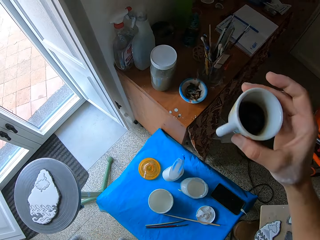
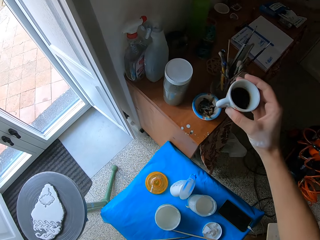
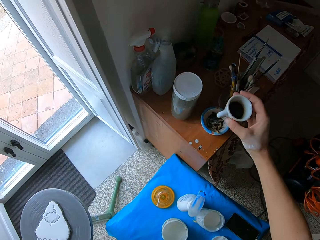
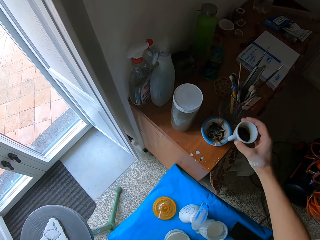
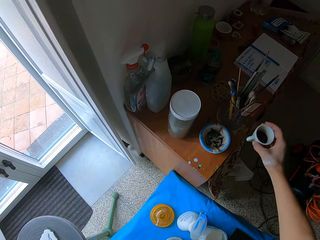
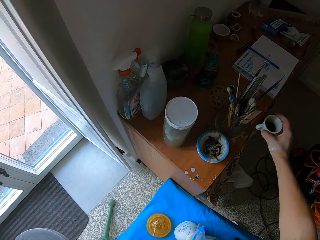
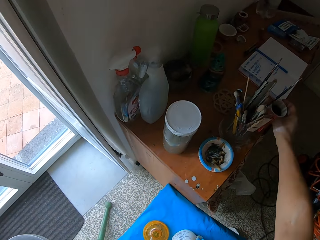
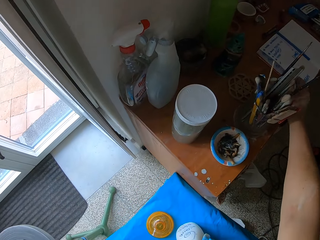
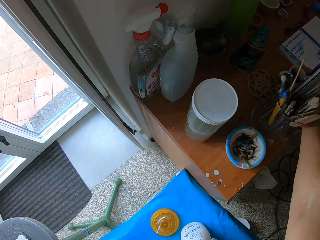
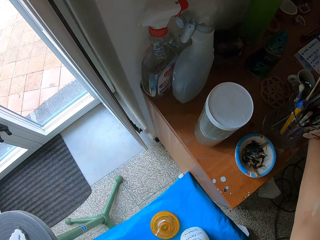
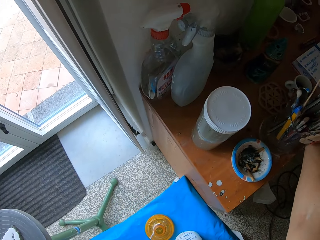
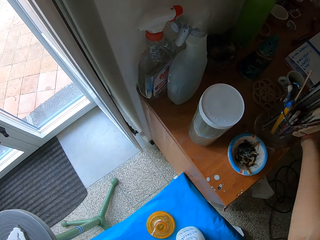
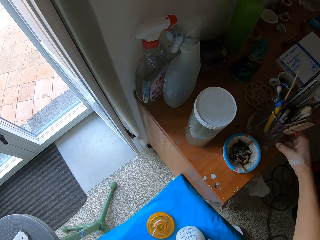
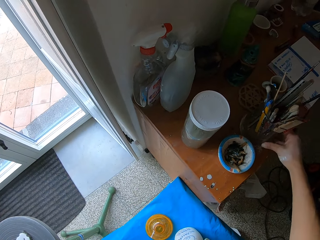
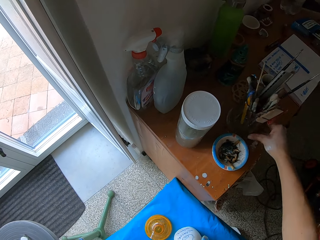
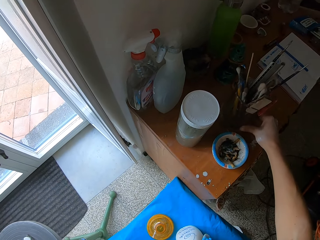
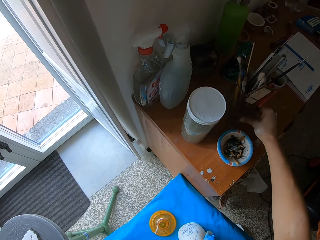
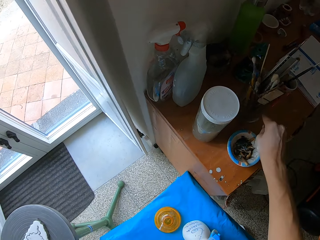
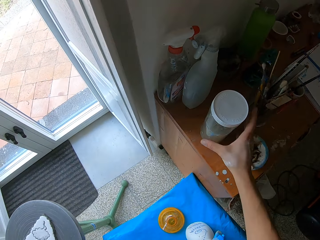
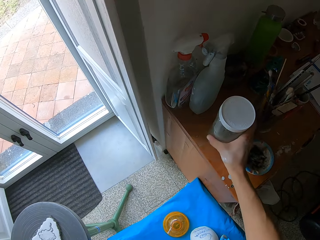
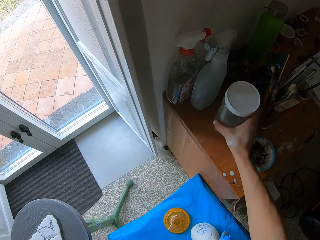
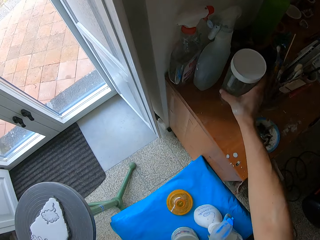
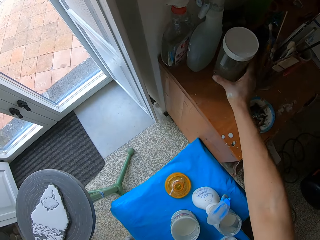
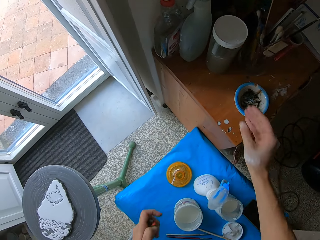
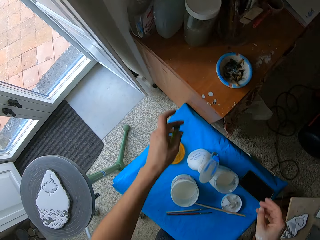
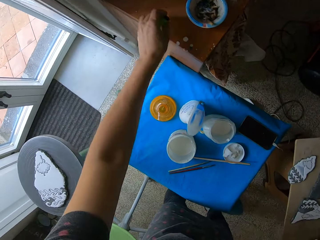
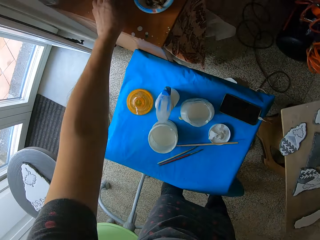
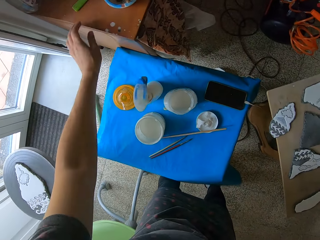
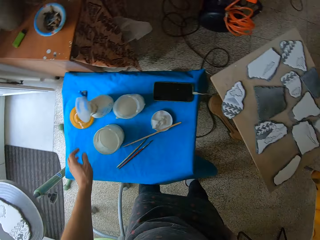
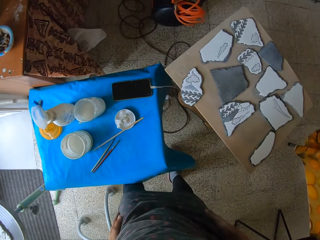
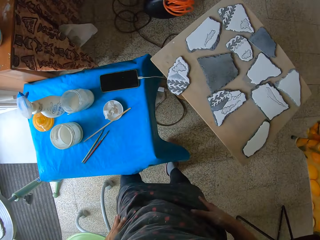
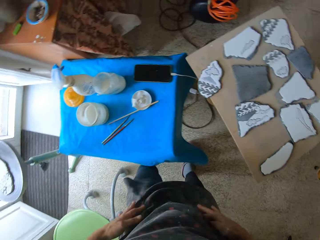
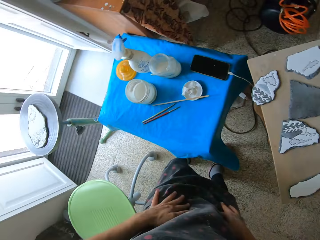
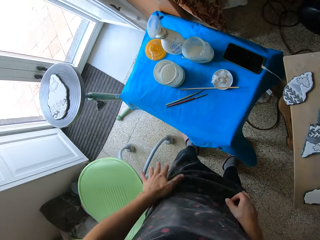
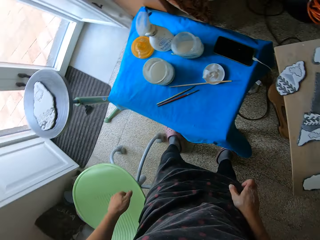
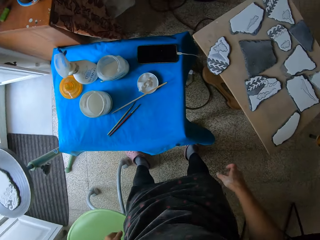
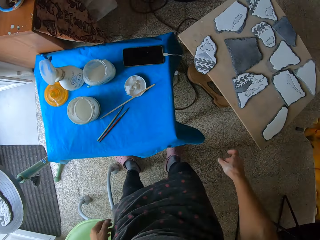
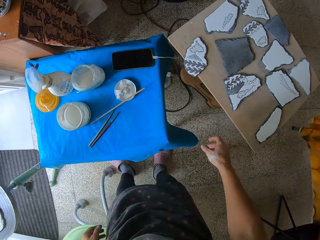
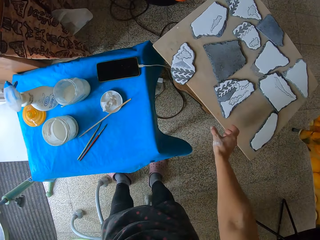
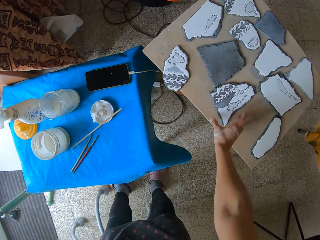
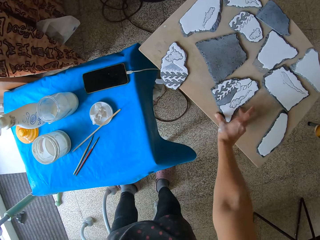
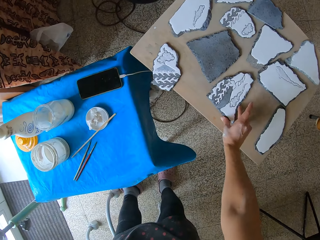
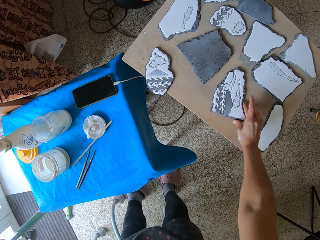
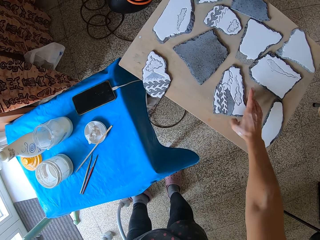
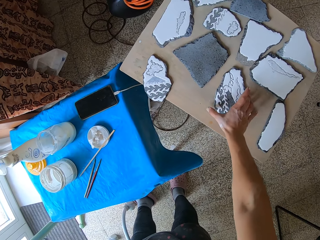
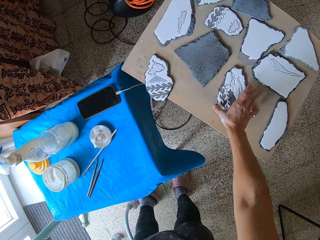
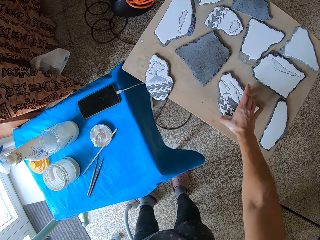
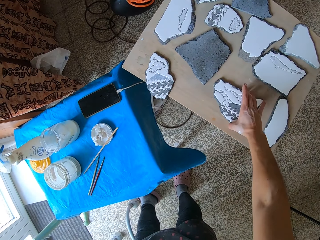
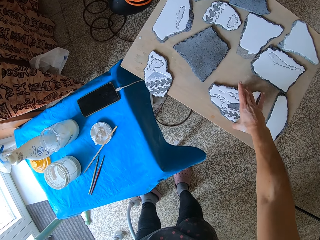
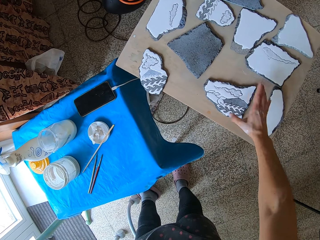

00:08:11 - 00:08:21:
The camera wearer drops the cup of coffee in her right hand on the cabinet. She pushes the glass container on the cabinet with her right hand. She shifts the glass jar of chemical on the cabinet with her right hand. She drops the lighter in her left hand on the cabinet. She turns a painted ceramic craft on the wooden slab stool with her right hand. She touches the craft stone on the table.

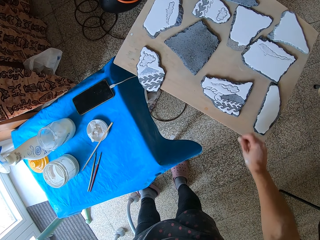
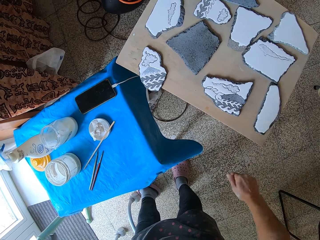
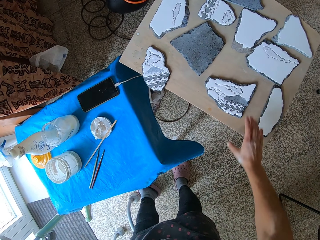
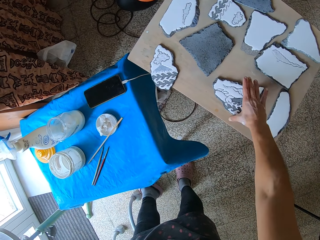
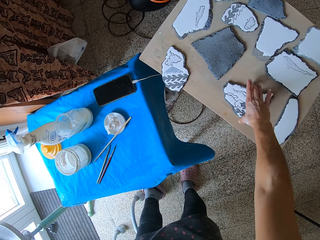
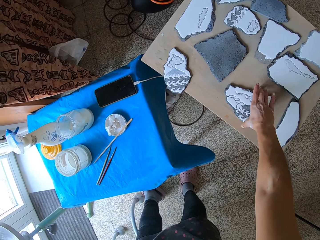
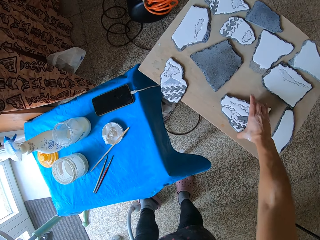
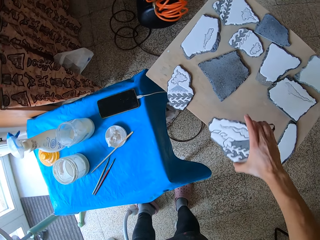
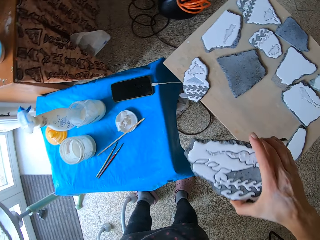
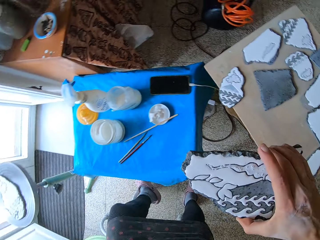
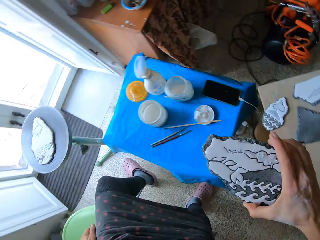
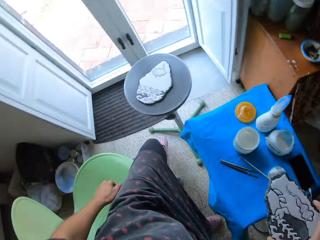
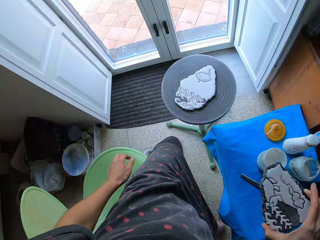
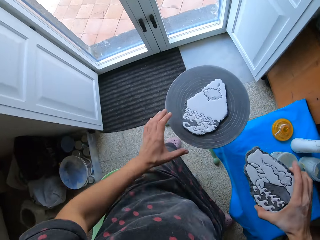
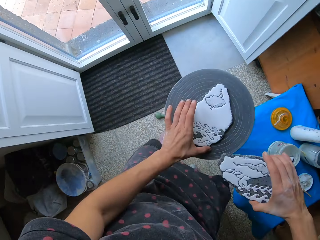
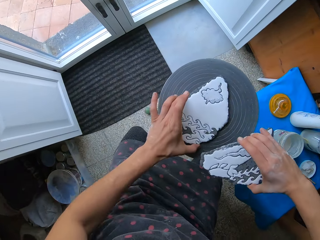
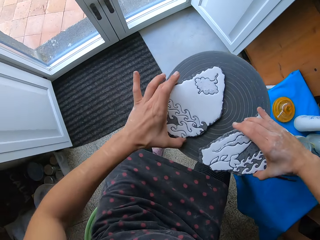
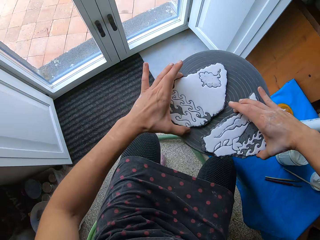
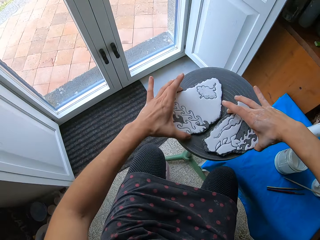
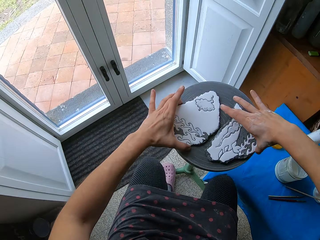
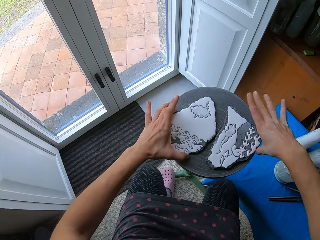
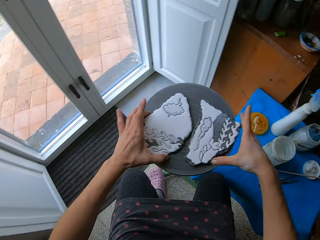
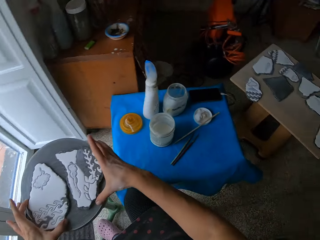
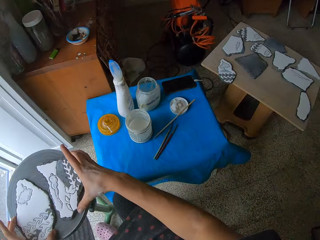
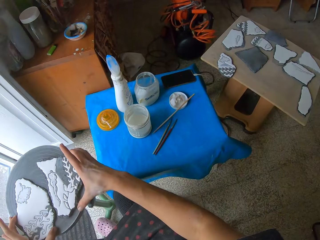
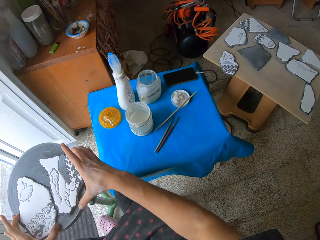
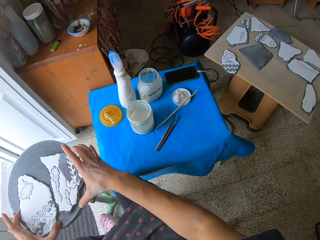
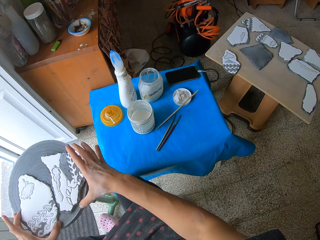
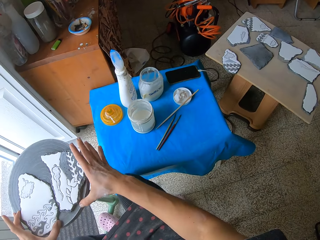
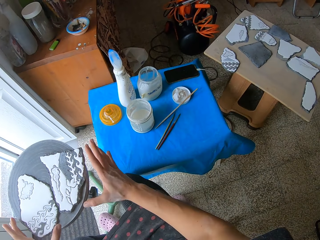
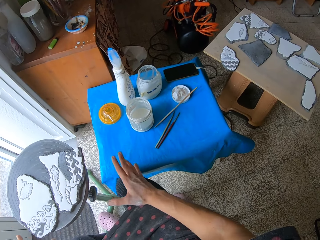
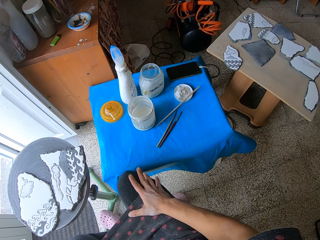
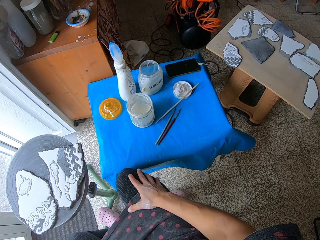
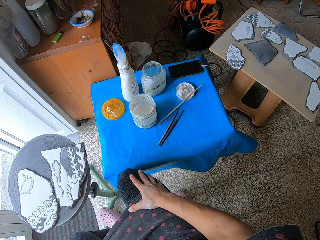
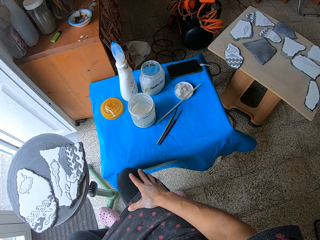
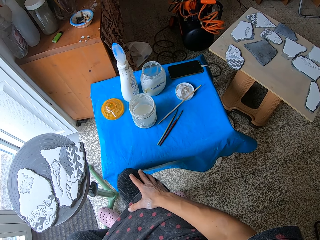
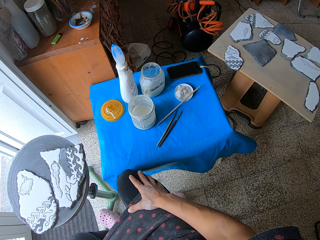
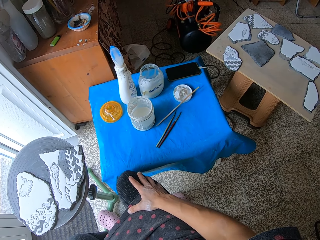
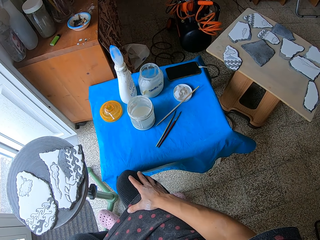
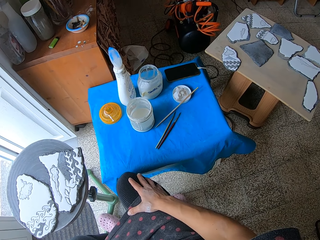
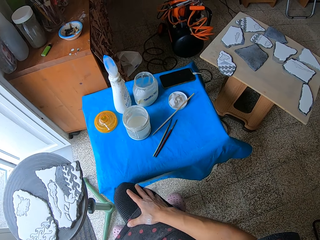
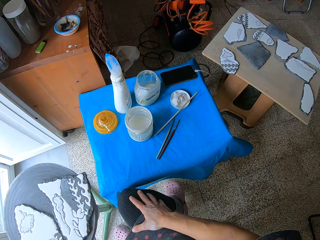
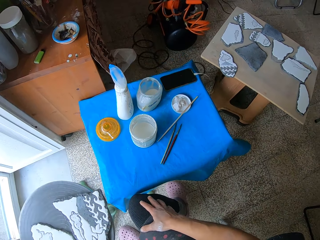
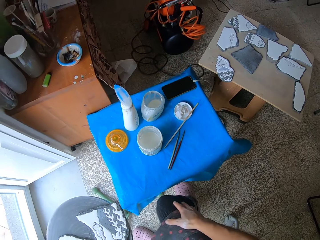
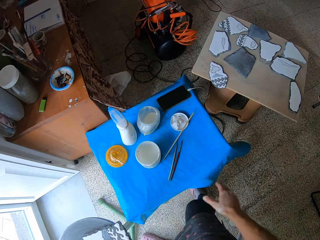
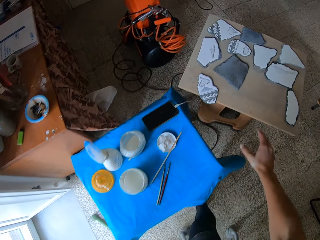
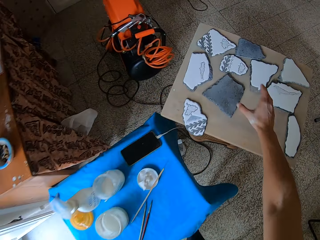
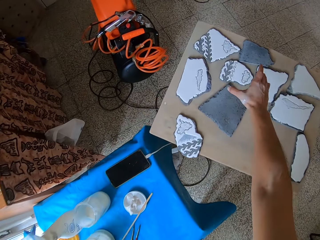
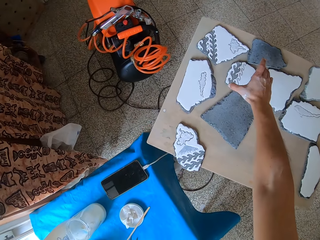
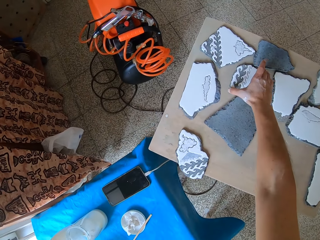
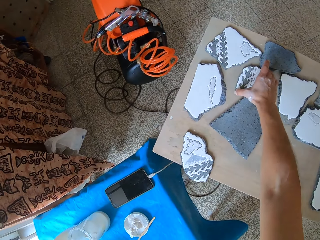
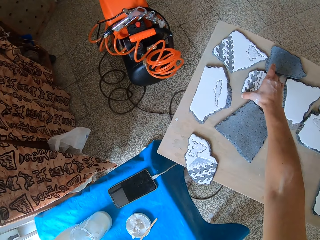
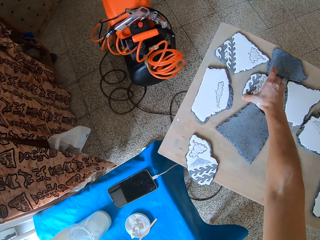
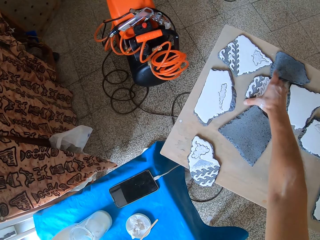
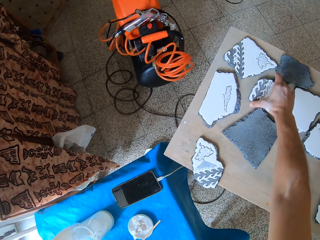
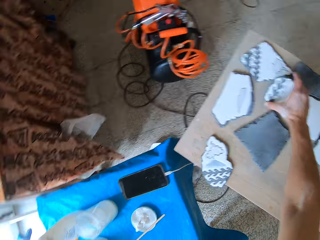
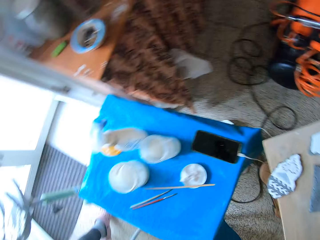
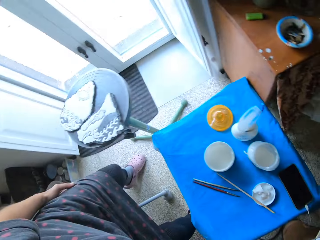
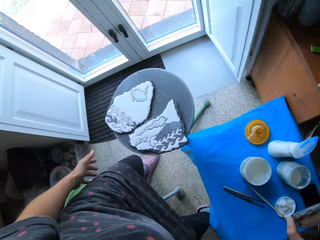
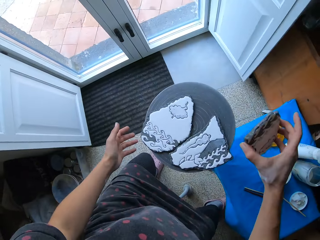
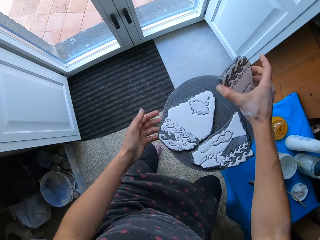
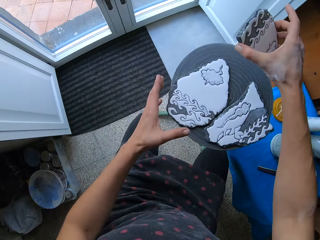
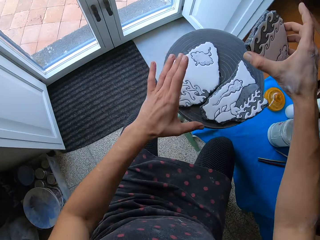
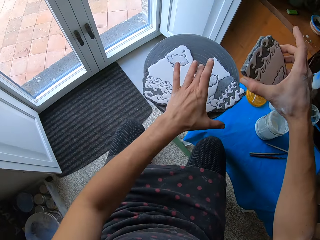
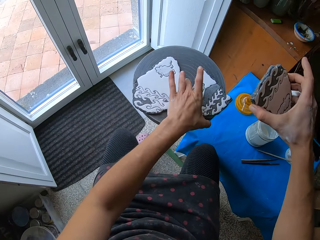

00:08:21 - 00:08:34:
The camera wearer picks up the turned painted ceramic craft on the wooden slab stool with her right hand. She shifts the painted ceramic craft on the pottery wheel with her left hand. She drops the painted ceramic craft in her right hand on the pottery wheel. She picks up a painted ceramic craft or craft stone on the wooden slab stool with her left hand. She puts the craft stone on the stand.
